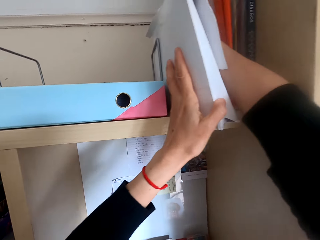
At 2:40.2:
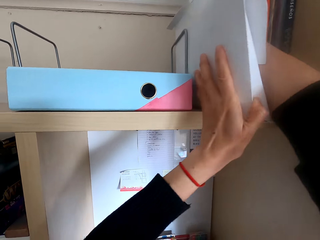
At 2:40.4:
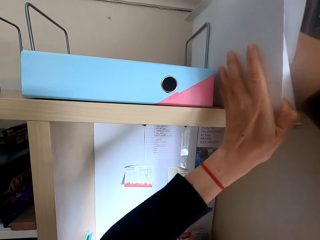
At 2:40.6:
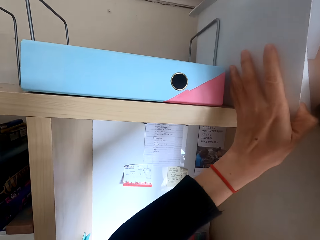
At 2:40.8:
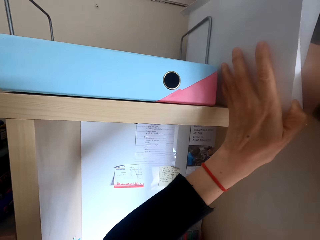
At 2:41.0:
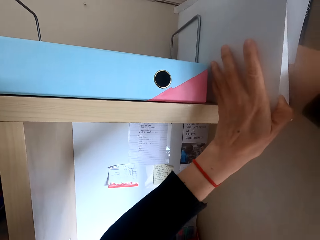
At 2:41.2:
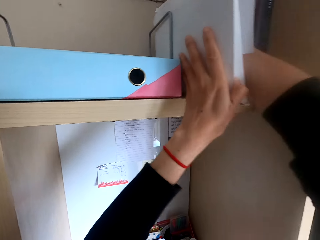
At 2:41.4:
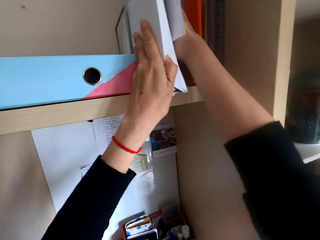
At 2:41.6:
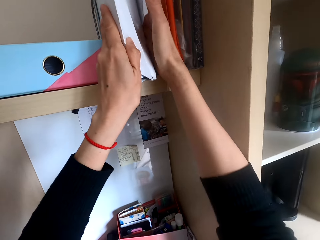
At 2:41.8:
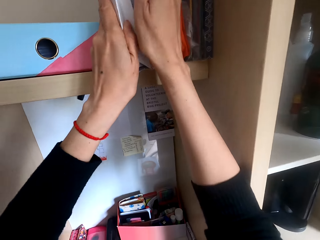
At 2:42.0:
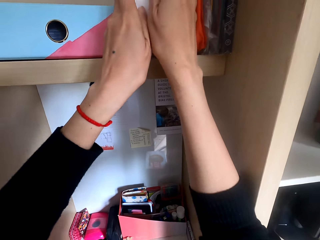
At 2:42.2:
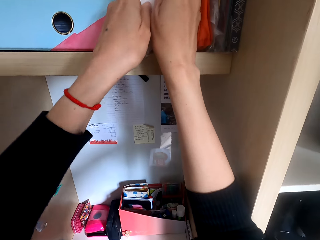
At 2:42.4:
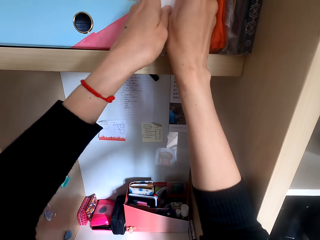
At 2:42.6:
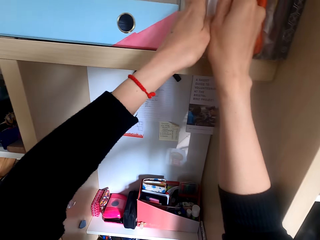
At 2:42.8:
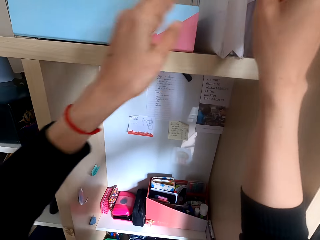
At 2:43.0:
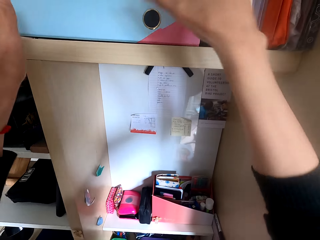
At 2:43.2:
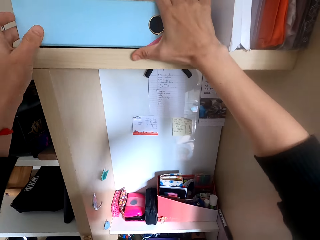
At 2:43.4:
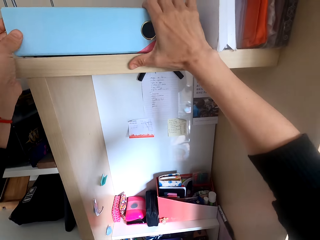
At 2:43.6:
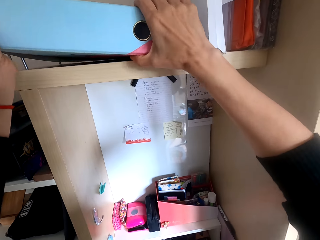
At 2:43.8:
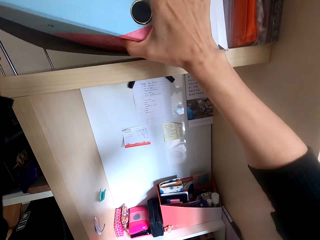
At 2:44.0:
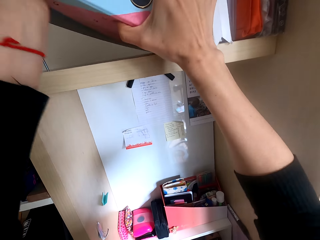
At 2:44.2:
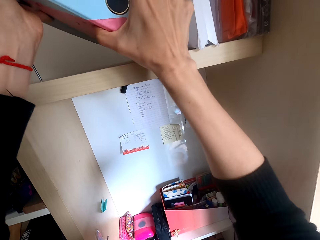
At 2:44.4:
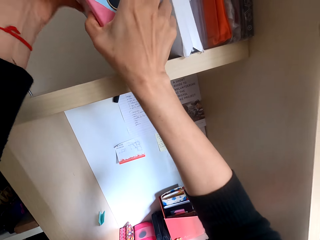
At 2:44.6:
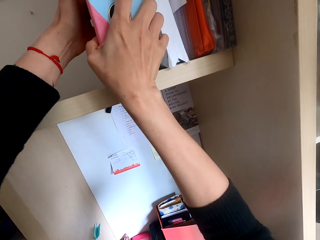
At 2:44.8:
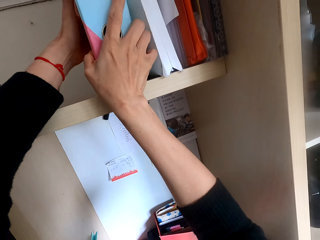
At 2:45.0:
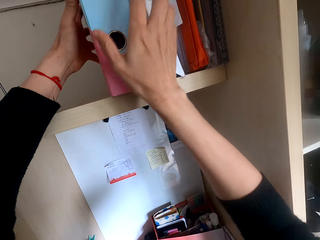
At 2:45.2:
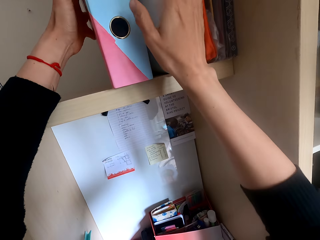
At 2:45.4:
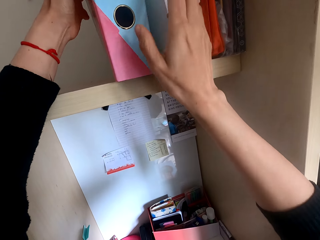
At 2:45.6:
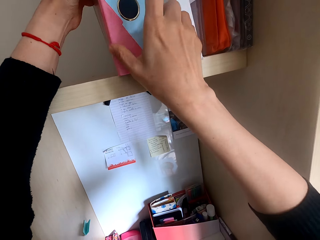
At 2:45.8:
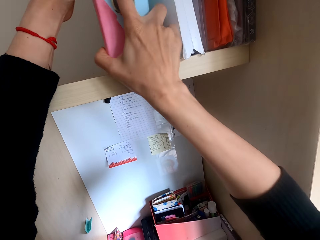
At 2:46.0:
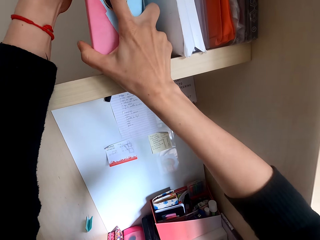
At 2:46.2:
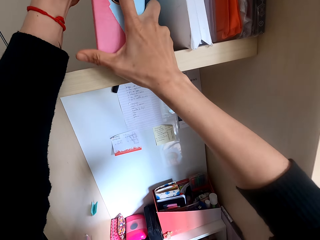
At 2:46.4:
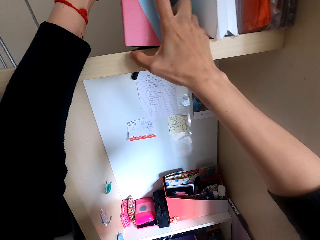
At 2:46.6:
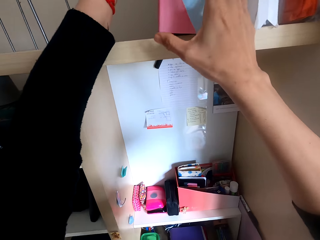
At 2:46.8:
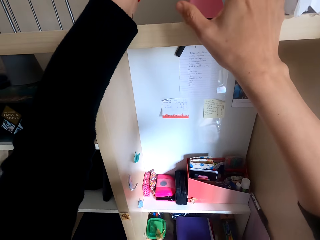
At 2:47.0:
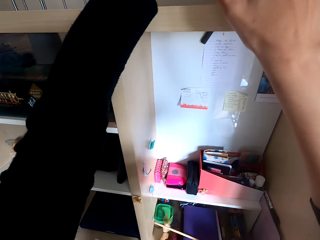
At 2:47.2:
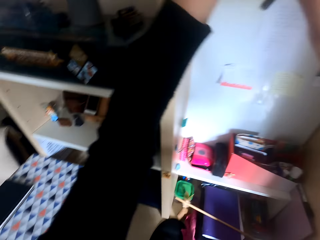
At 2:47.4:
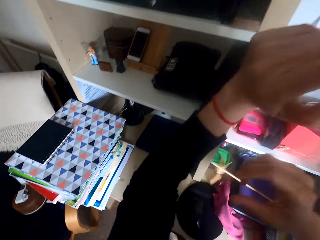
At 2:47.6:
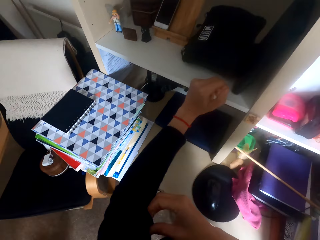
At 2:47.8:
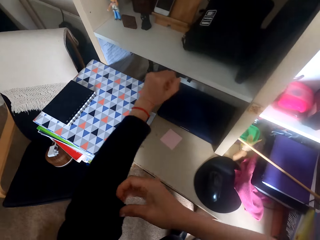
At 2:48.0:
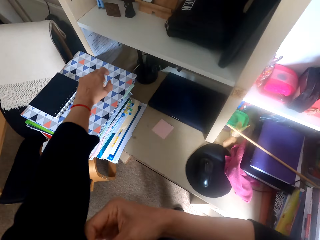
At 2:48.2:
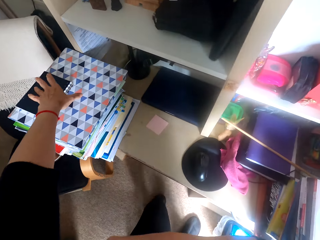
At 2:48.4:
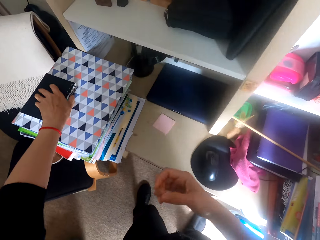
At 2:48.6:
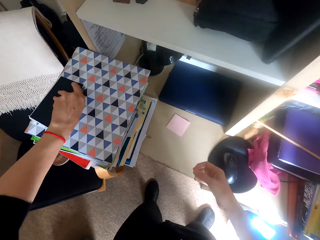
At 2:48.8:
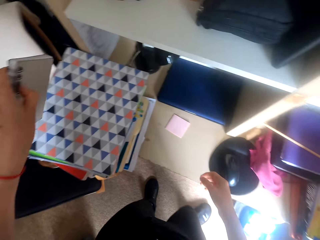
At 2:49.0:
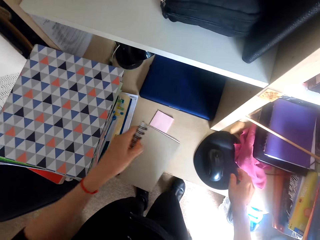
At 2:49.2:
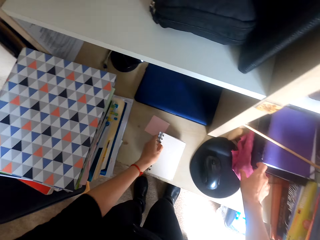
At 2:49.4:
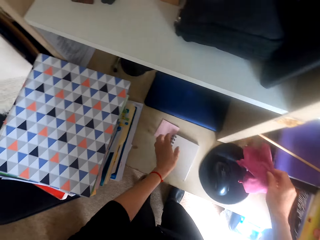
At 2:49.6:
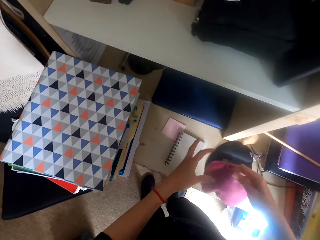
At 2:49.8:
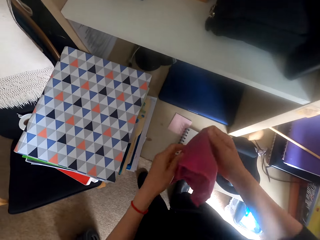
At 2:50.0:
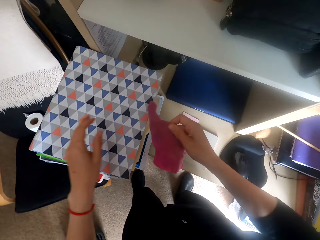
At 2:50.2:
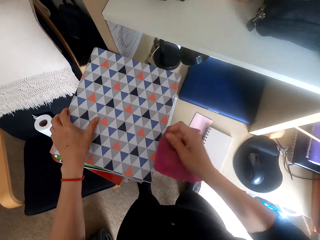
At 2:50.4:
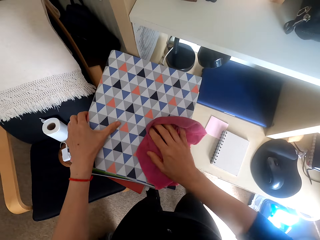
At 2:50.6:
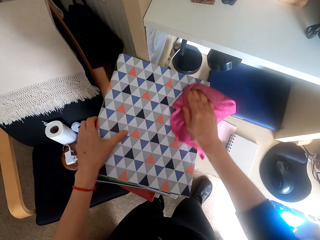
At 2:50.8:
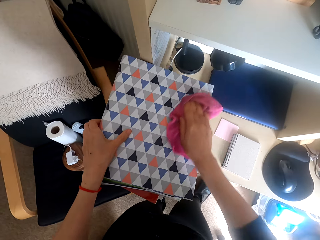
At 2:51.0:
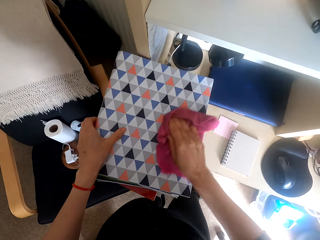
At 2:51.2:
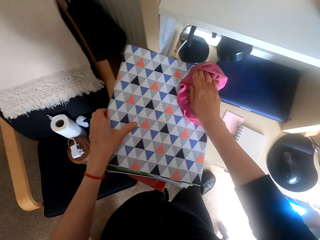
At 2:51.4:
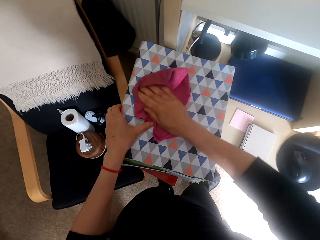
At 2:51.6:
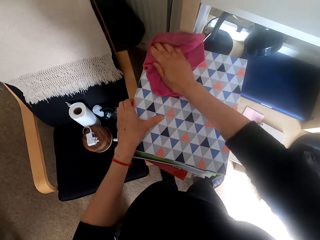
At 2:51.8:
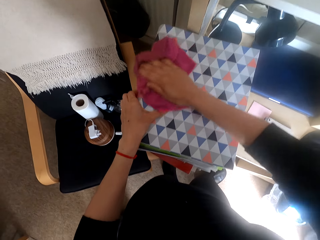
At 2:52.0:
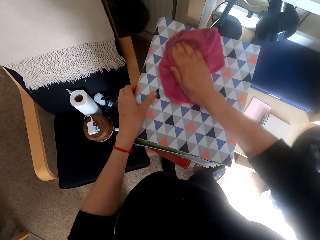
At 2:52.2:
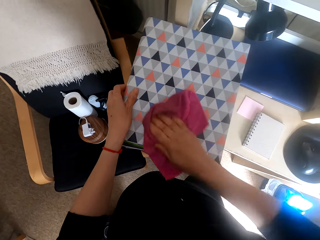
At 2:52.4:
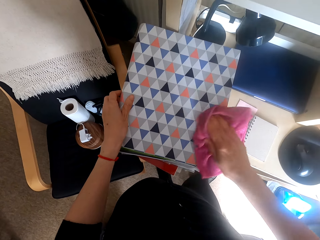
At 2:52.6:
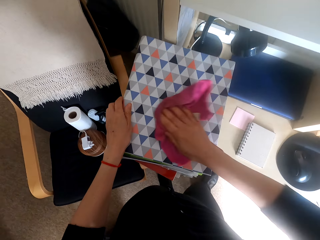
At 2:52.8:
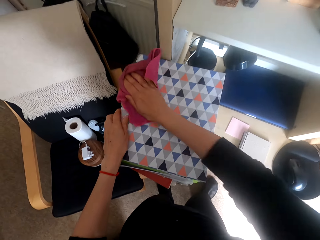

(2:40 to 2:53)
The camera wearer lifts the file. They arrange the file on a shelf. They pull the sleeve. They straighten a sweater. They pick up a book or notebook on a table. They place the notebook on the table. They pick up a towel or cleaning cloth on the table. They wipe the file.

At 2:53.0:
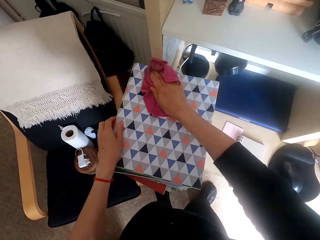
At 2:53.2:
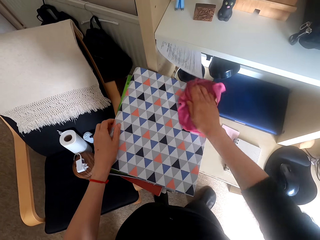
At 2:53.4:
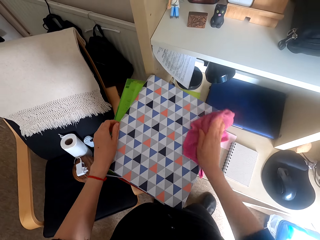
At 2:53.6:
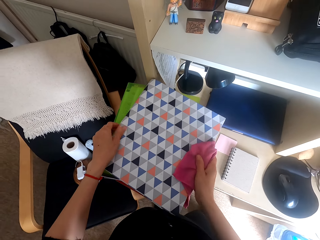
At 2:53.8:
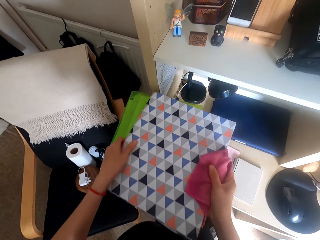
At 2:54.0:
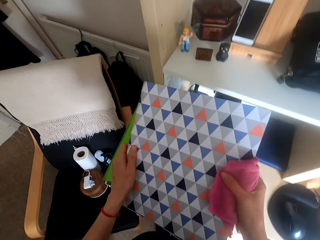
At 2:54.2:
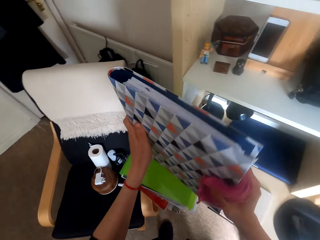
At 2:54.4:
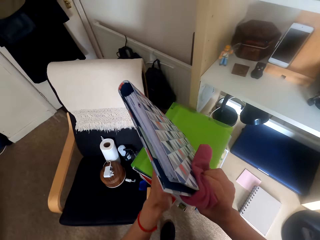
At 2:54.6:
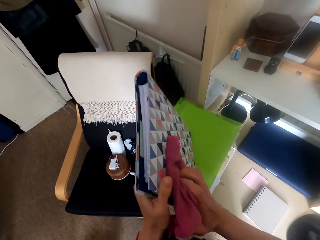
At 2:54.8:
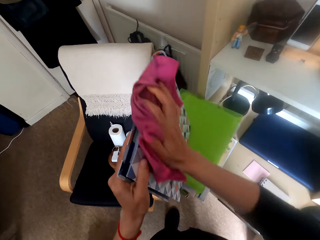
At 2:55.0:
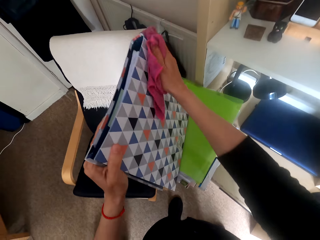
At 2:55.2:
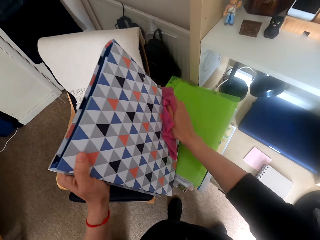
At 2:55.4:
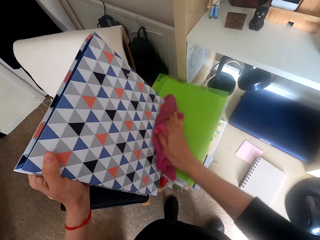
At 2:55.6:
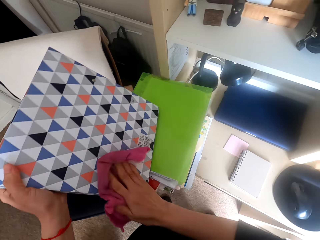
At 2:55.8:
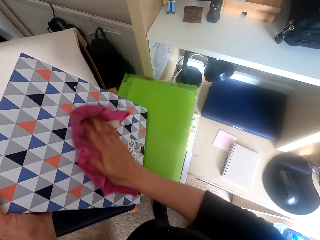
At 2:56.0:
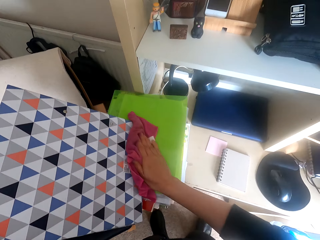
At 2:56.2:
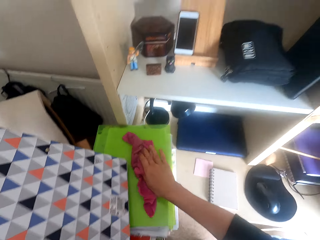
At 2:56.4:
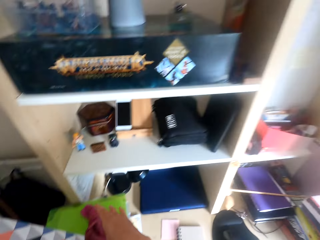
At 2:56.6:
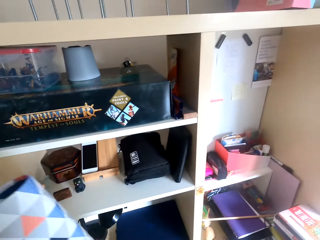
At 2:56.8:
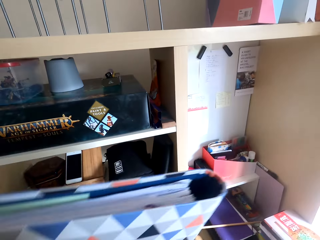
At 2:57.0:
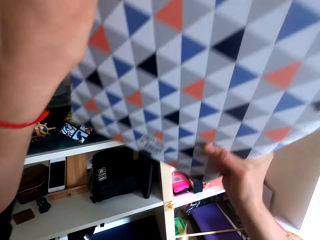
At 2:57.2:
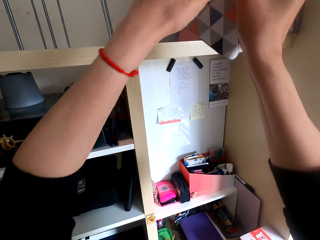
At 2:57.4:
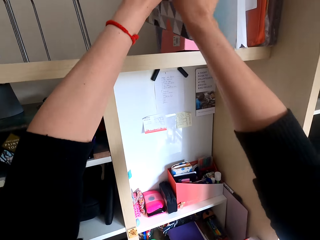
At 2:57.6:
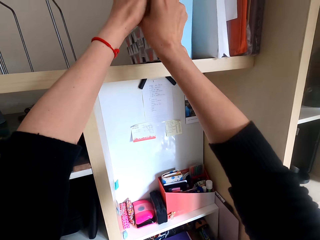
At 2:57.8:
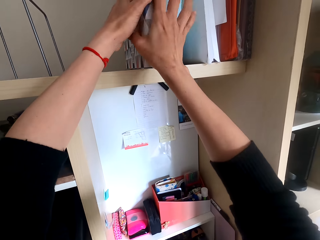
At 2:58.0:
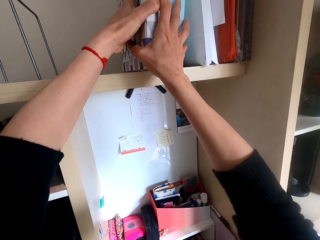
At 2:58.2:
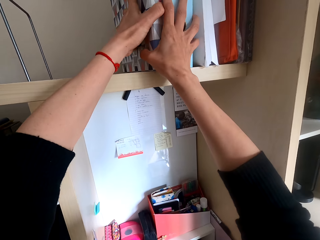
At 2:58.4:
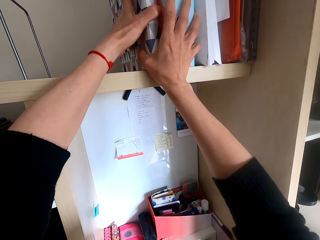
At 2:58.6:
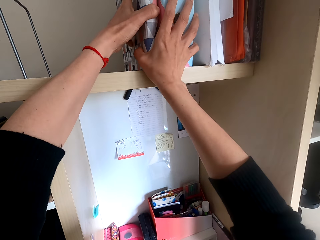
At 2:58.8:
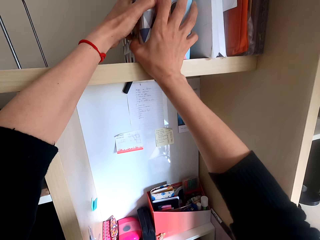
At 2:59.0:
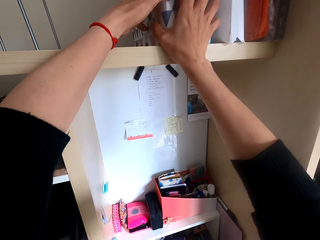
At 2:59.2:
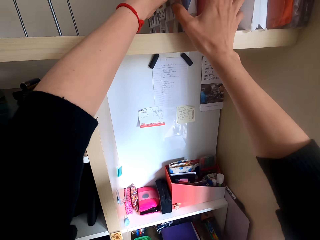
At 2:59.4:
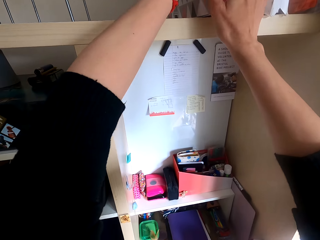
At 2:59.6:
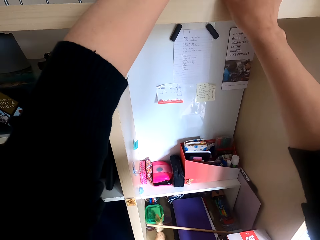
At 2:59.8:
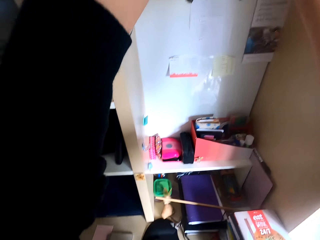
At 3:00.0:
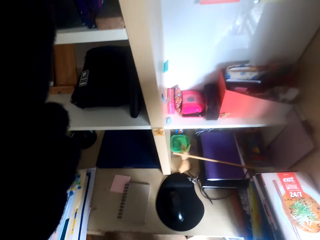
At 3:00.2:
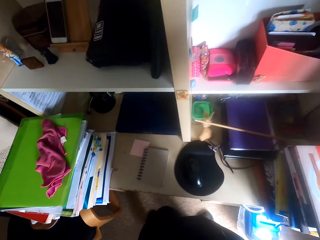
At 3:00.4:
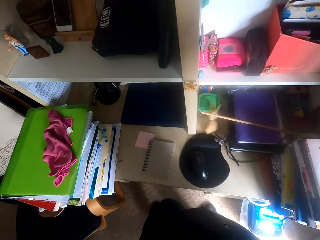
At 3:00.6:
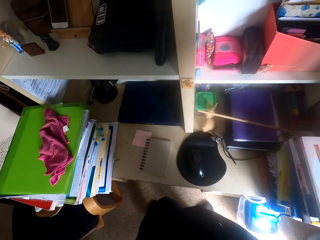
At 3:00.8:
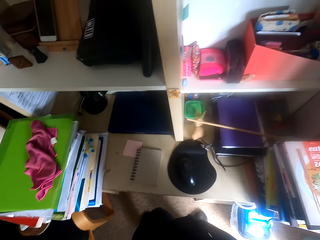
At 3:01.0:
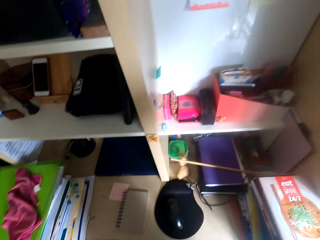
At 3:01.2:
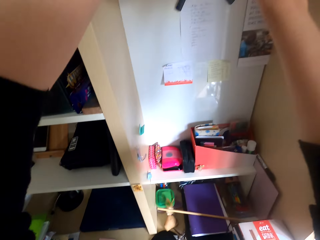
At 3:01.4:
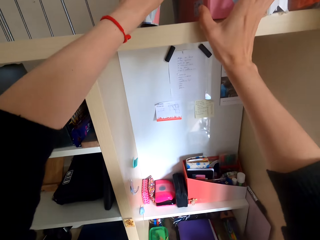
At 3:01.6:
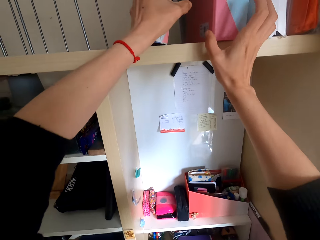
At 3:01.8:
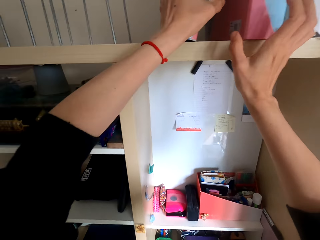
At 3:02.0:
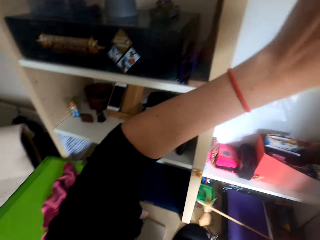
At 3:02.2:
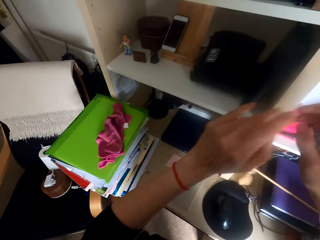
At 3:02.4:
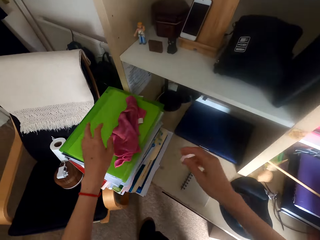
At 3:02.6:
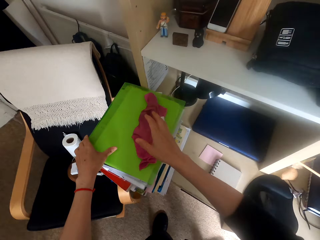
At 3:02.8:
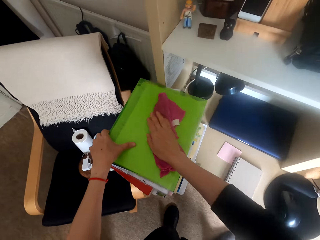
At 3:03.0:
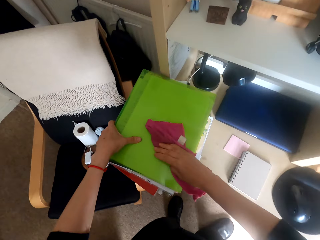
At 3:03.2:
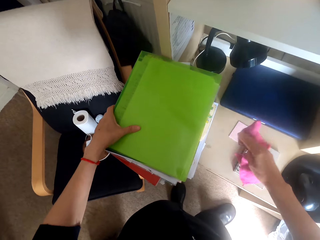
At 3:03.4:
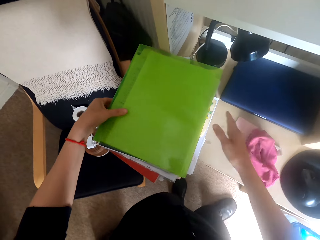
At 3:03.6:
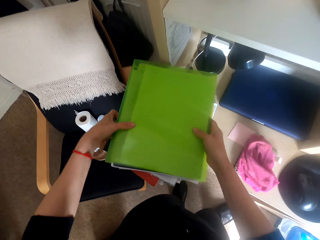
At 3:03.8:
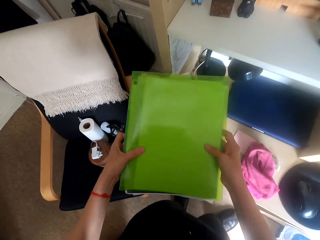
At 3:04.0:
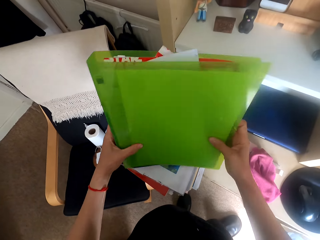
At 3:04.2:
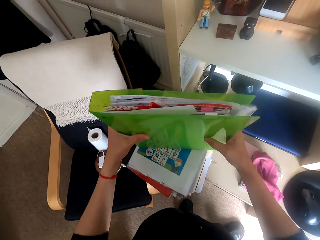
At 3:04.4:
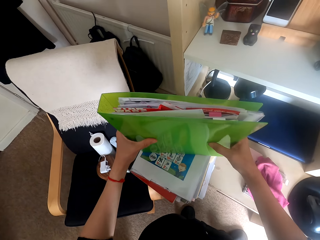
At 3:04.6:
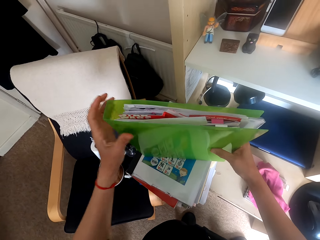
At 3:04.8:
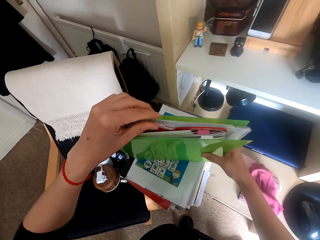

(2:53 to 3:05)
The camera wearer turns a file. They wipe the file. They put the file on a shelf. They move the files on the shelf. They look around the table. They move the files on the shelf. They wipe a file. They drop the cleaning cloth on the table. They pick up a file on the table.
